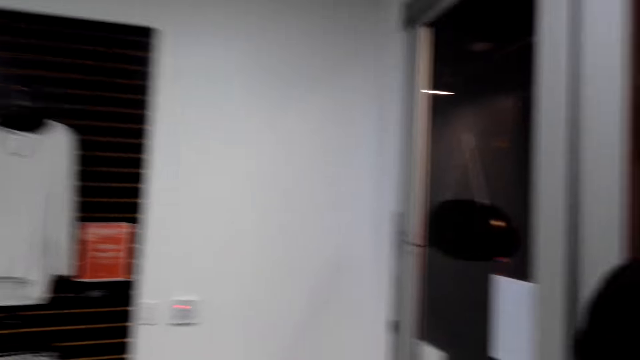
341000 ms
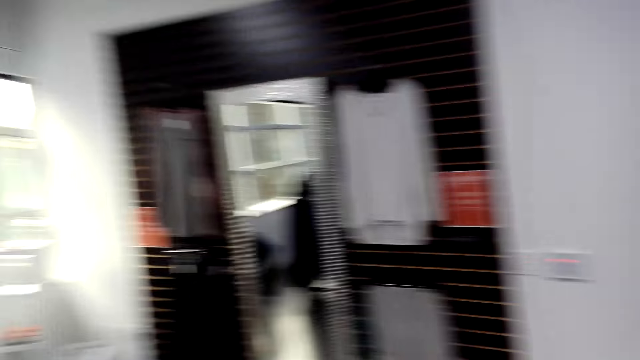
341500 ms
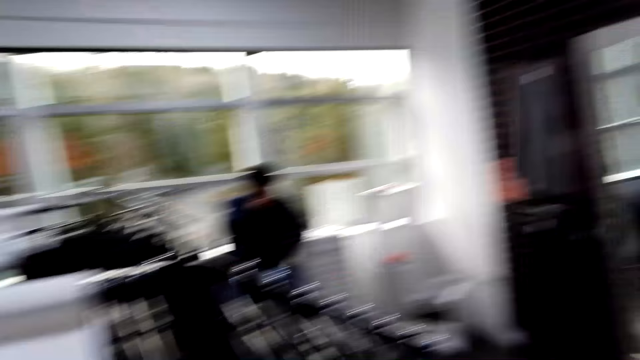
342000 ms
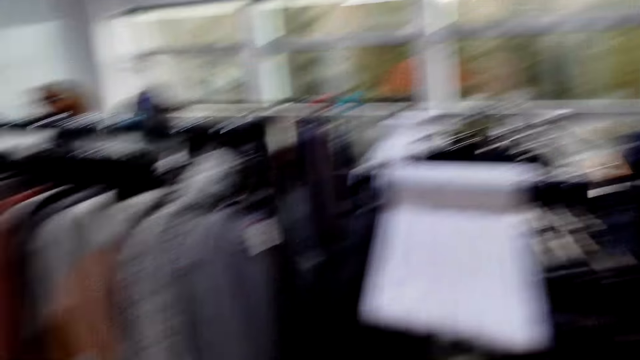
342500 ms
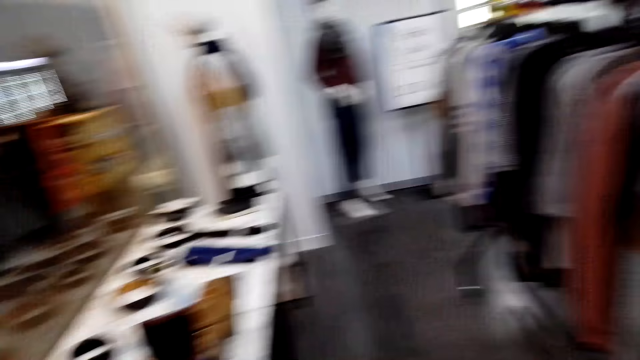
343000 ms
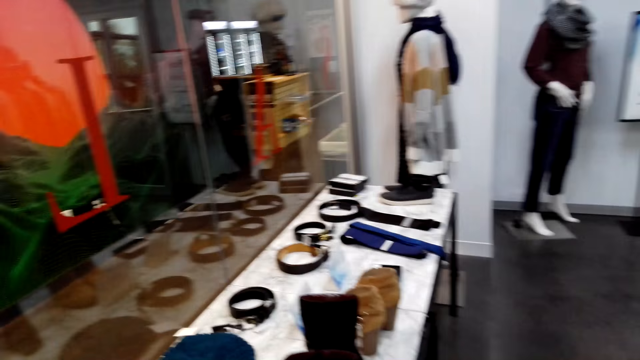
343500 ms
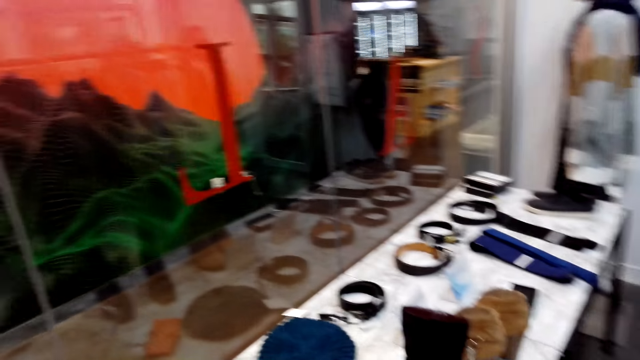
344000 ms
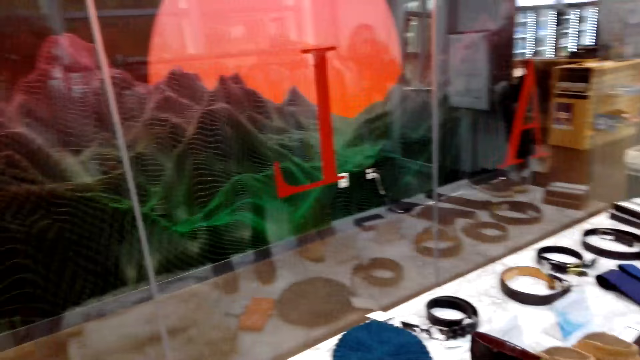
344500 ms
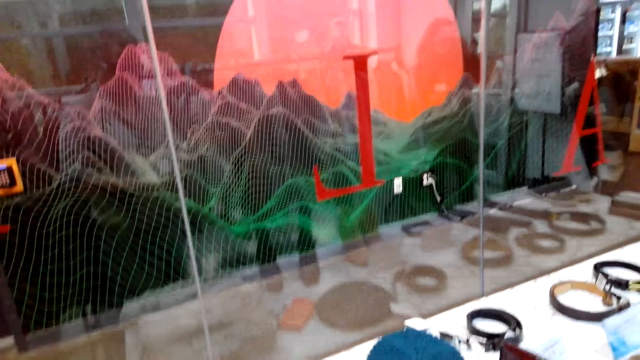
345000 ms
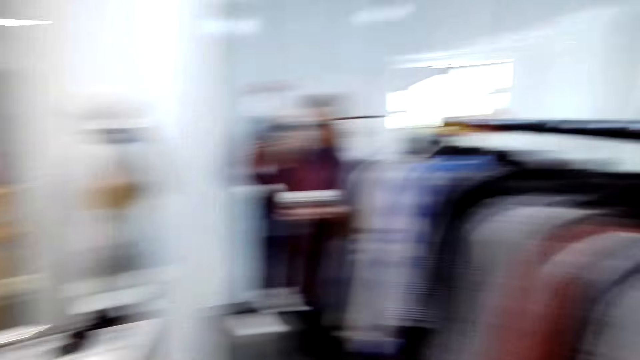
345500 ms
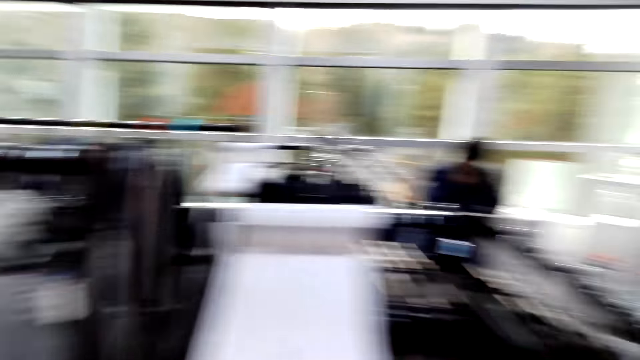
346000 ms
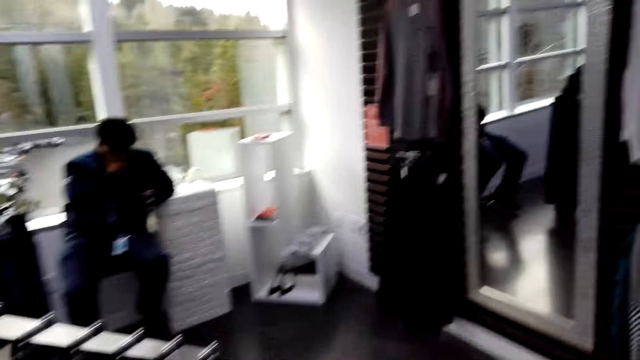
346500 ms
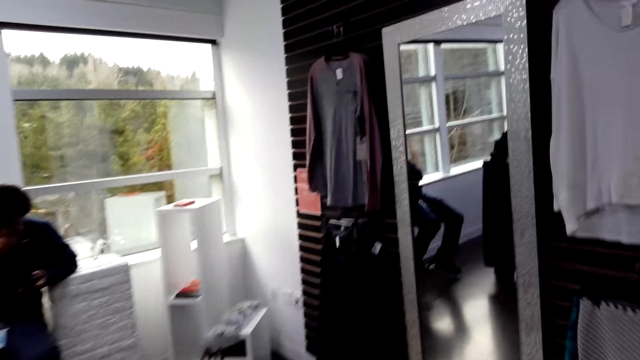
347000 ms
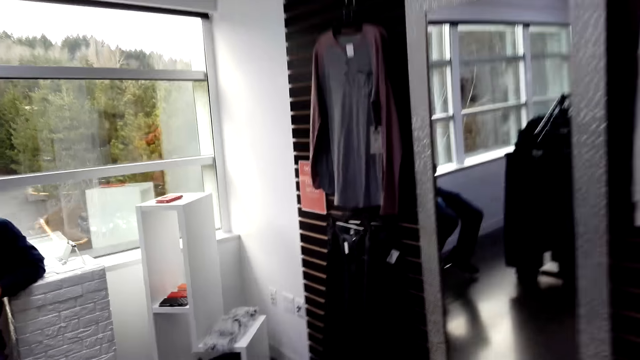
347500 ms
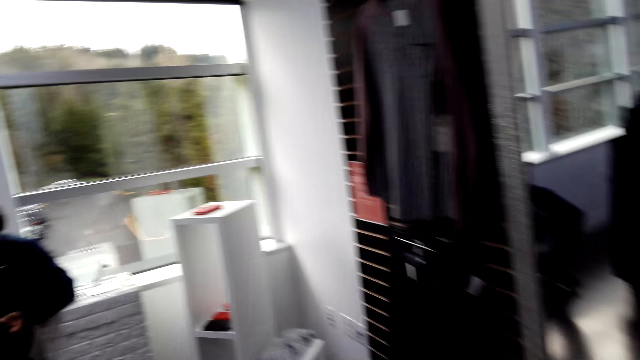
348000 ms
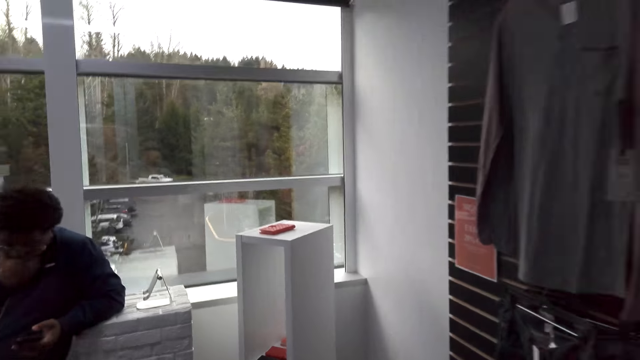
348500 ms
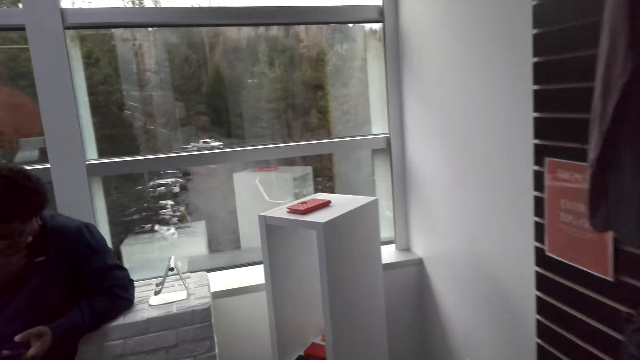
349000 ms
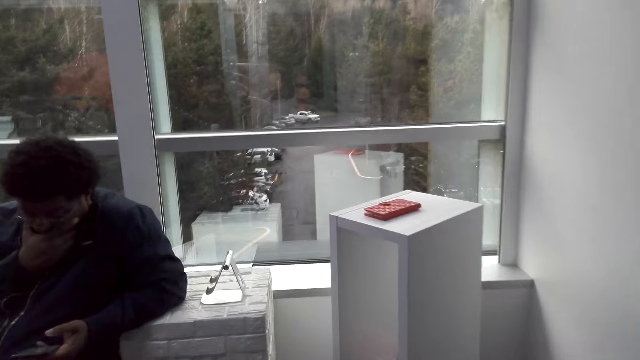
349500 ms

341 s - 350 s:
The camera wearer walks around. They turn around. A man uses the phone. The camera wearer walks around. They walk around.

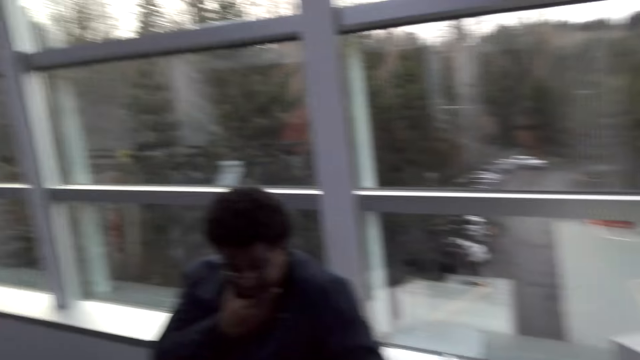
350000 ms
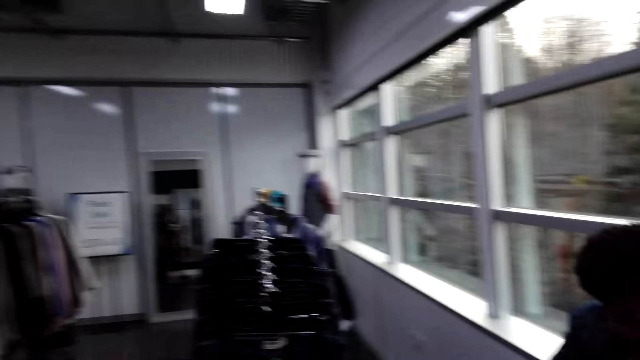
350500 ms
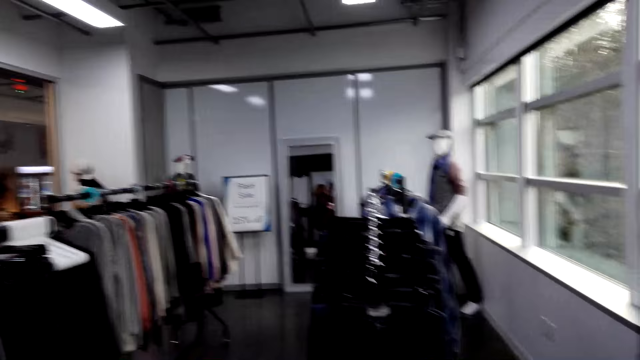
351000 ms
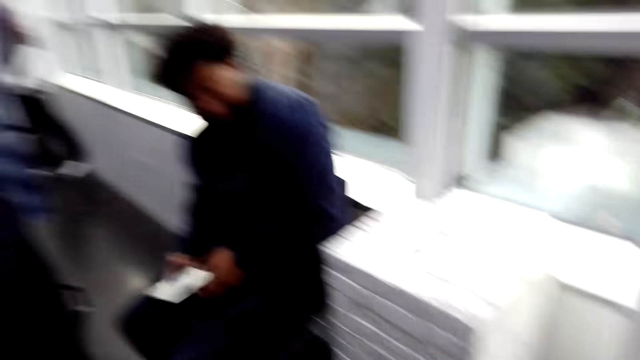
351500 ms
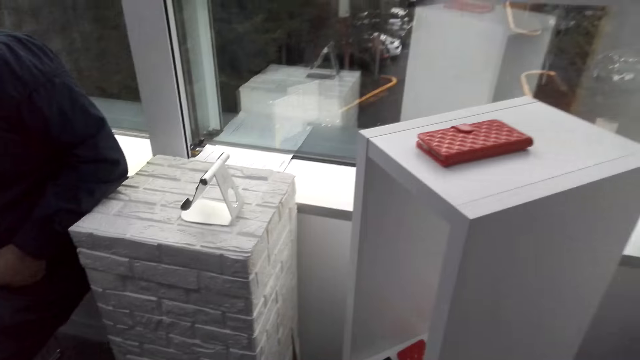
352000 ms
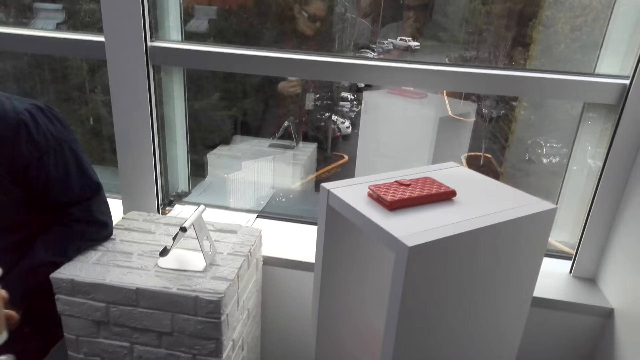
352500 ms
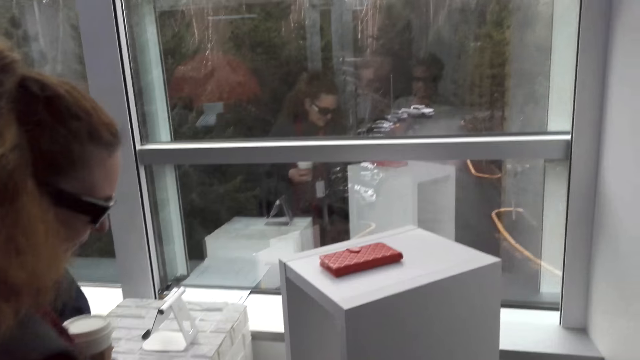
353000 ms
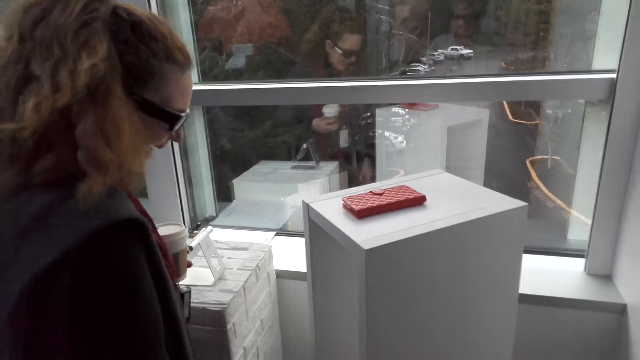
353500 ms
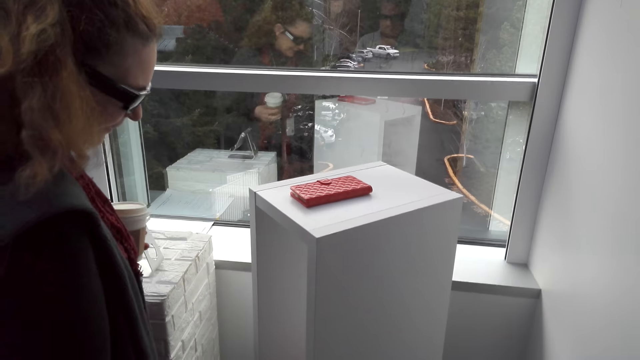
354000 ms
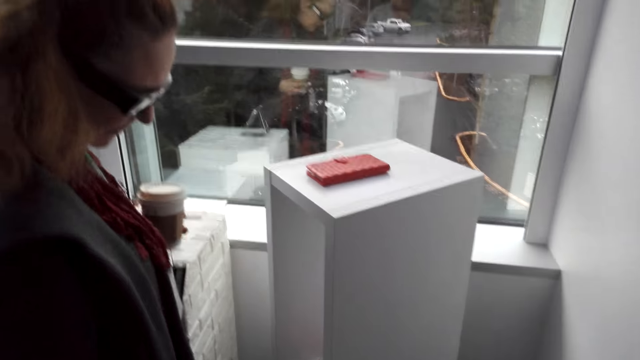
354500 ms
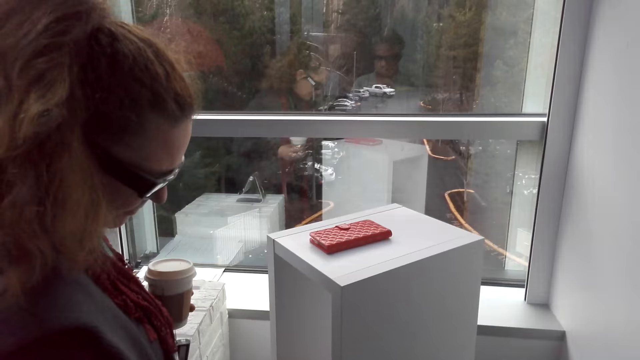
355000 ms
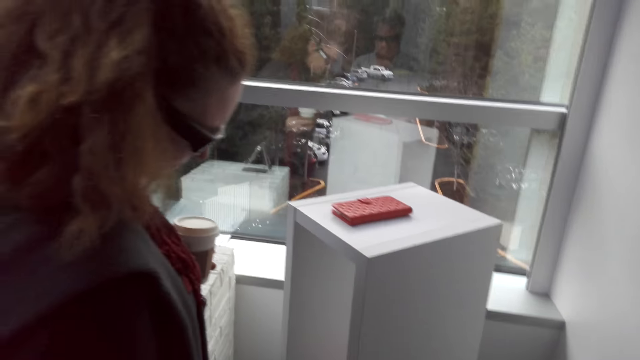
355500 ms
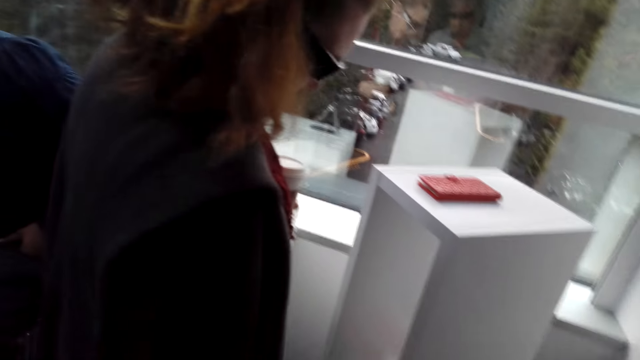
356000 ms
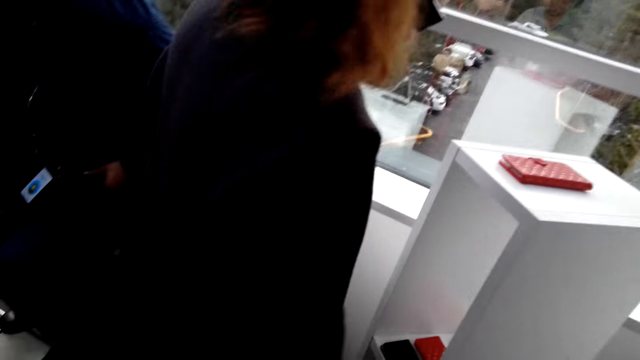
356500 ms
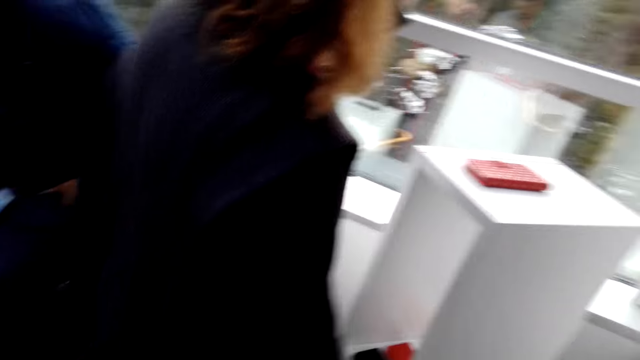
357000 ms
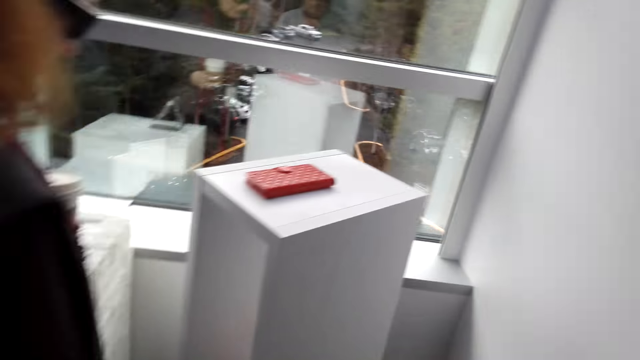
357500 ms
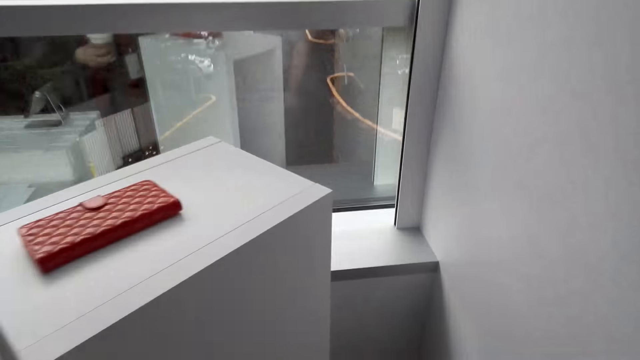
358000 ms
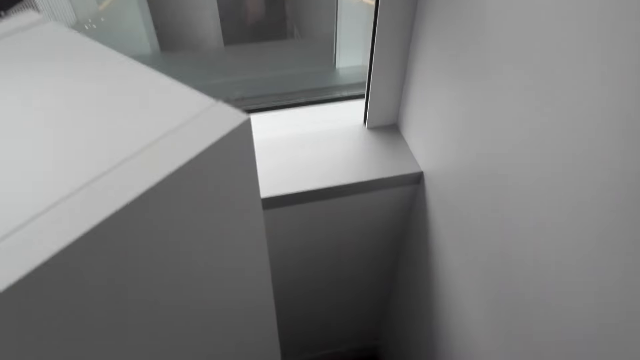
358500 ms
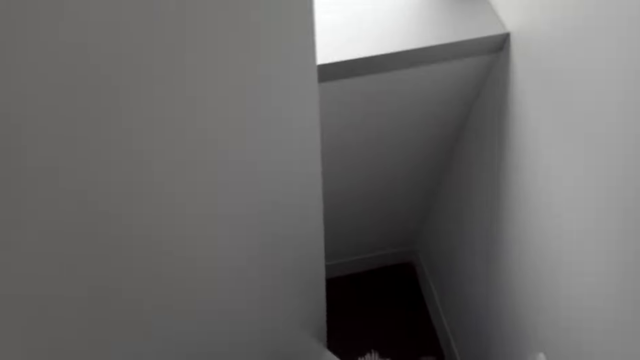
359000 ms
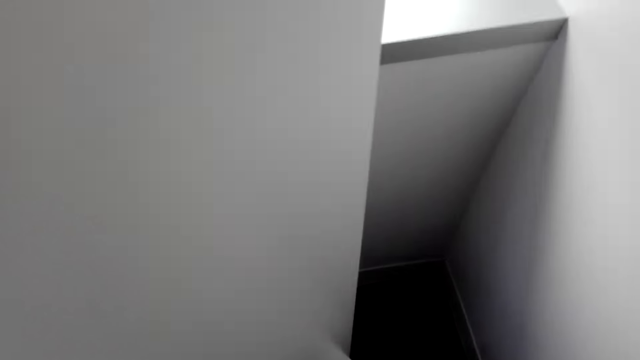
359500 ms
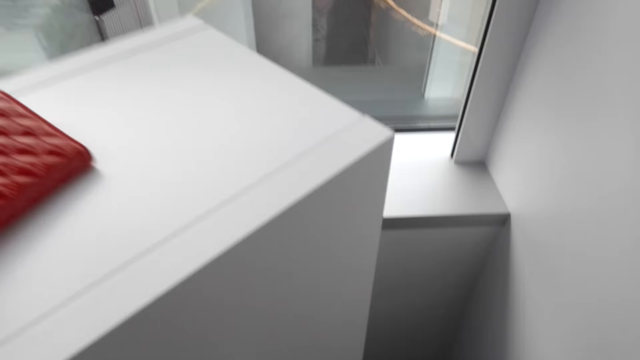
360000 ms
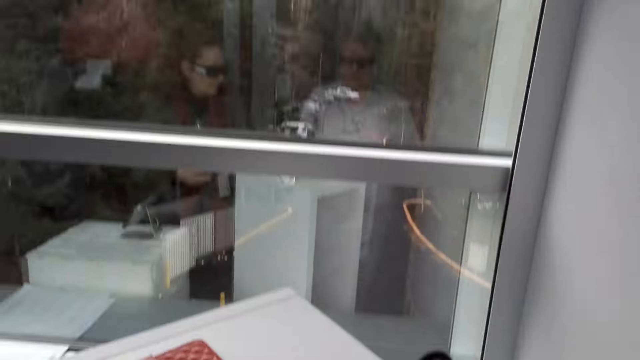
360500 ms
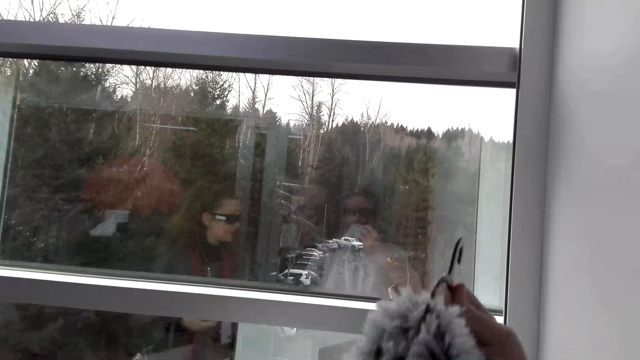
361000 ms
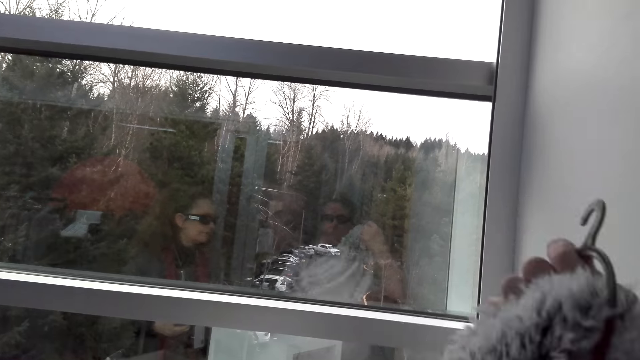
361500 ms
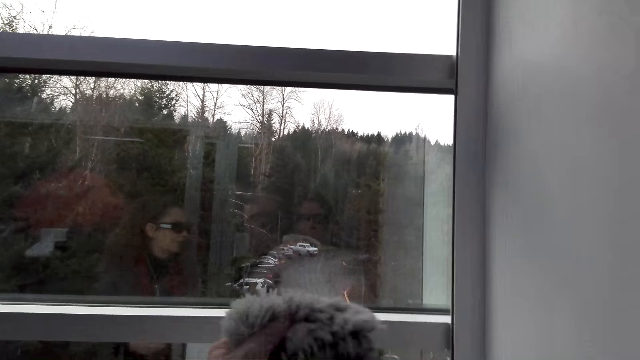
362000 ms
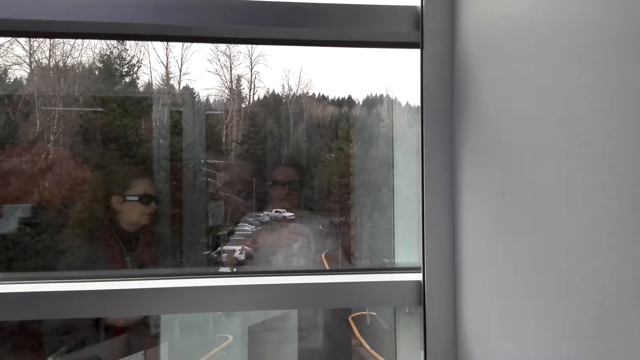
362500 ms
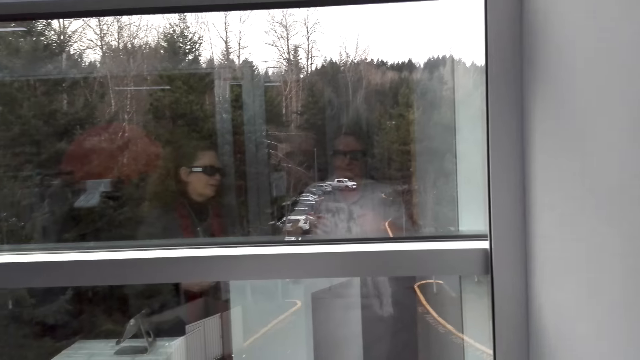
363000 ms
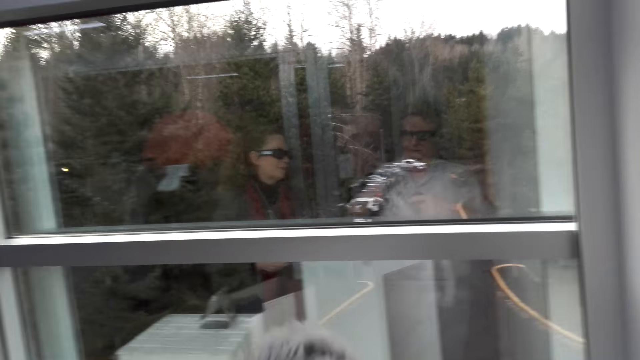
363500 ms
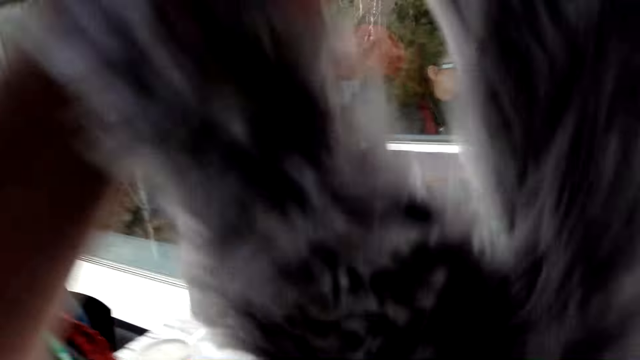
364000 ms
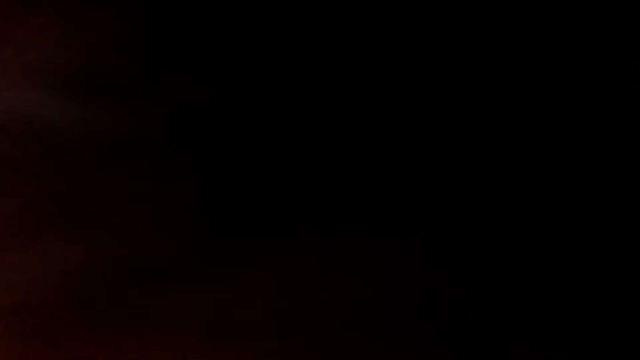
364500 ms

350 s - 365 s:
The camera wearer turns around. A man holds a phone. The camera wearer turns around. Another man looks to the side. The other man holds a coffee mug. A woman looks down. The camera wearer turns around. The woman picks up a purse. The camera wearer looks down. They hold a cloth. They check the cloth.
